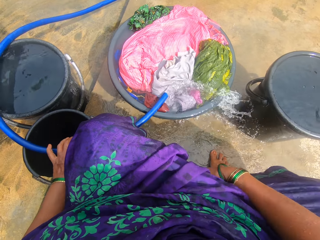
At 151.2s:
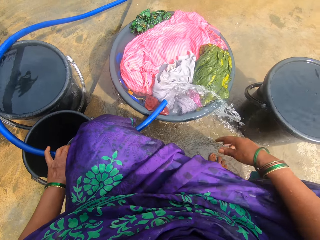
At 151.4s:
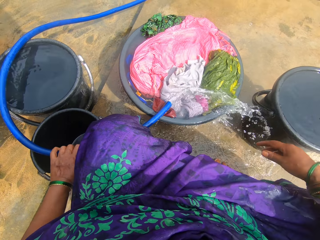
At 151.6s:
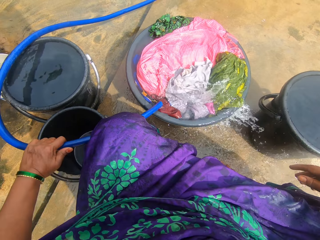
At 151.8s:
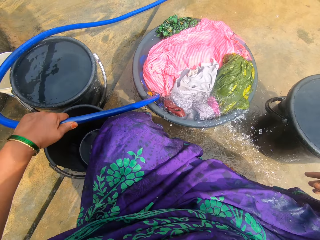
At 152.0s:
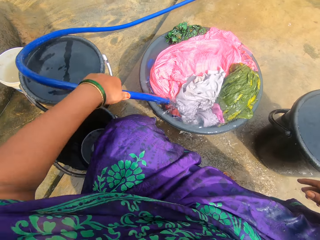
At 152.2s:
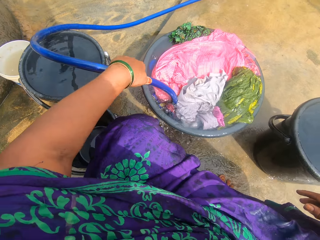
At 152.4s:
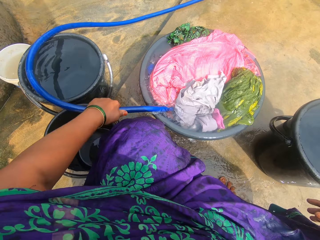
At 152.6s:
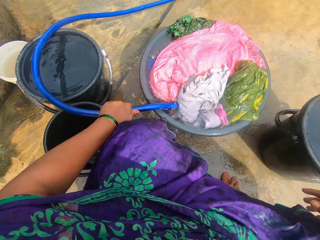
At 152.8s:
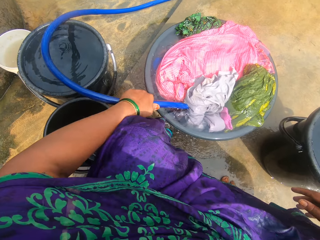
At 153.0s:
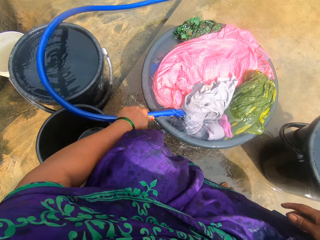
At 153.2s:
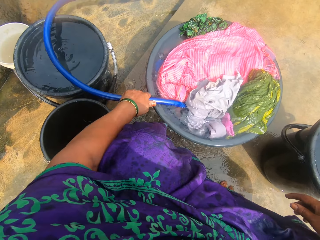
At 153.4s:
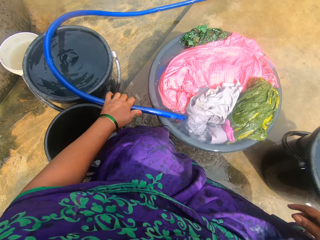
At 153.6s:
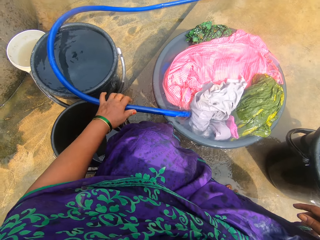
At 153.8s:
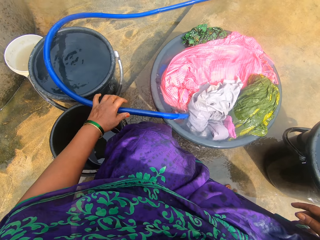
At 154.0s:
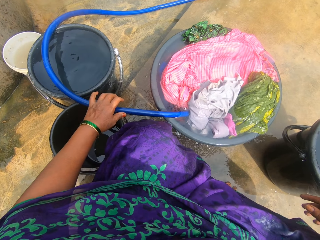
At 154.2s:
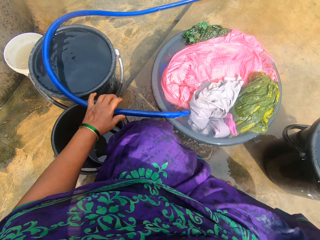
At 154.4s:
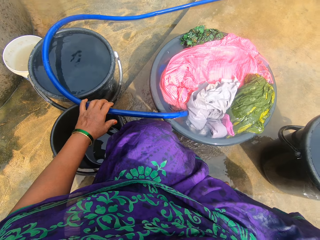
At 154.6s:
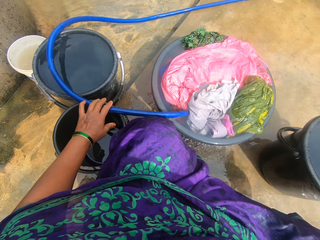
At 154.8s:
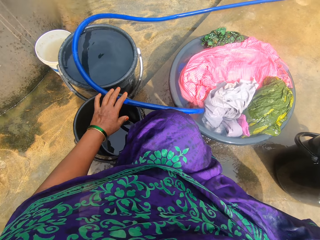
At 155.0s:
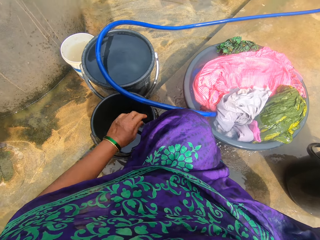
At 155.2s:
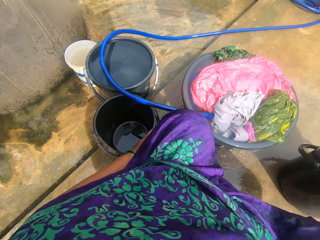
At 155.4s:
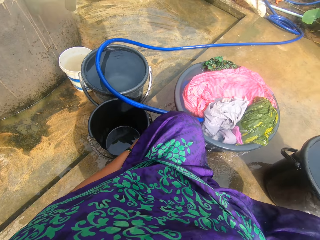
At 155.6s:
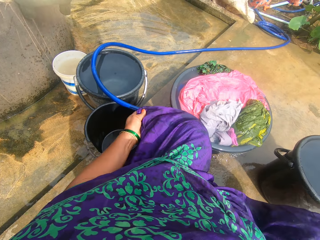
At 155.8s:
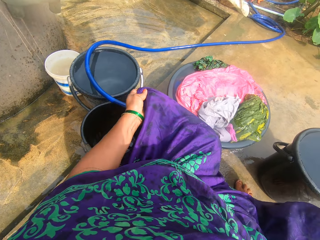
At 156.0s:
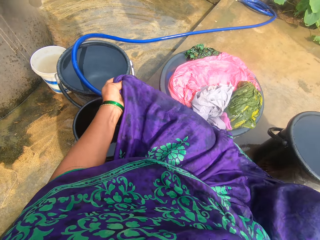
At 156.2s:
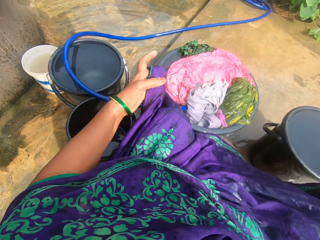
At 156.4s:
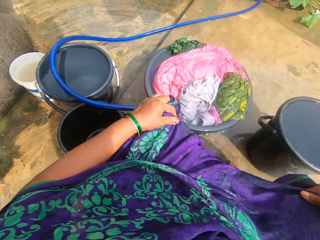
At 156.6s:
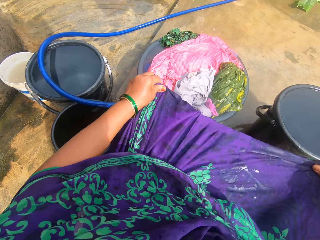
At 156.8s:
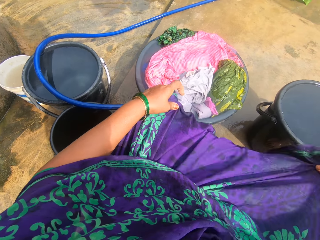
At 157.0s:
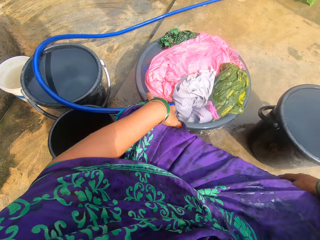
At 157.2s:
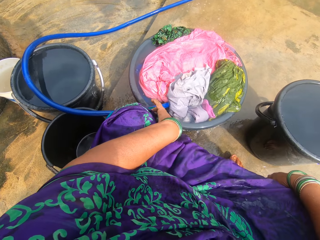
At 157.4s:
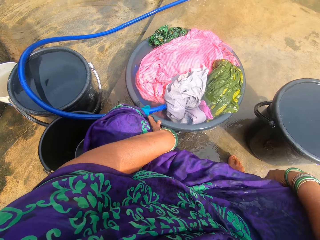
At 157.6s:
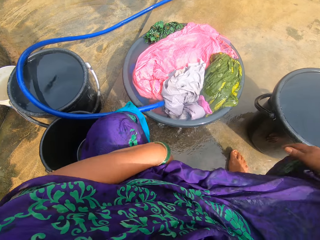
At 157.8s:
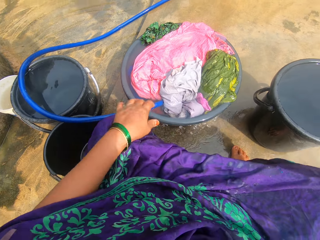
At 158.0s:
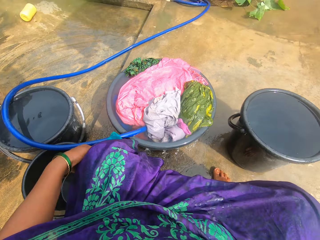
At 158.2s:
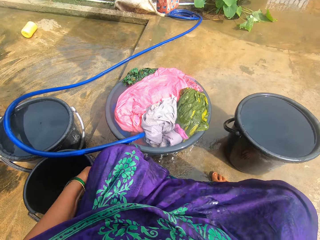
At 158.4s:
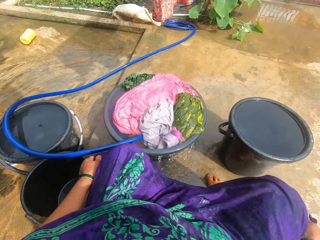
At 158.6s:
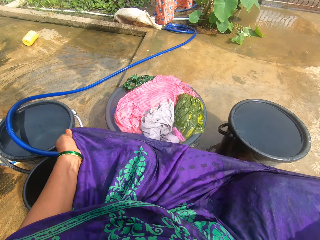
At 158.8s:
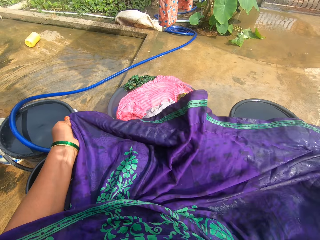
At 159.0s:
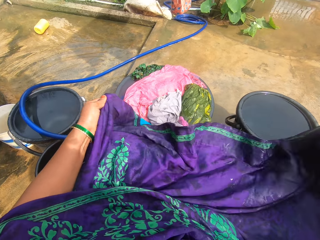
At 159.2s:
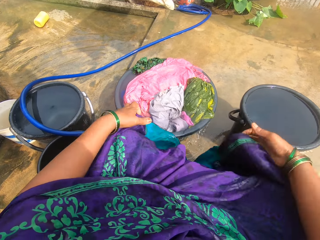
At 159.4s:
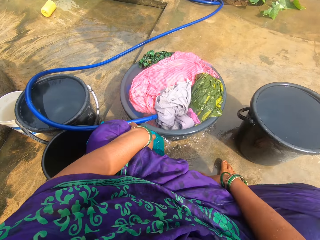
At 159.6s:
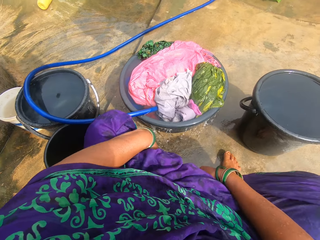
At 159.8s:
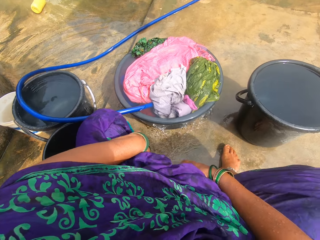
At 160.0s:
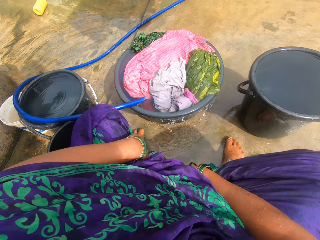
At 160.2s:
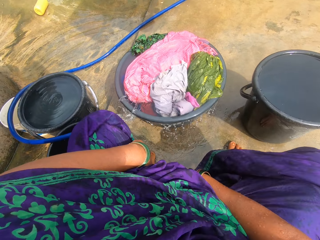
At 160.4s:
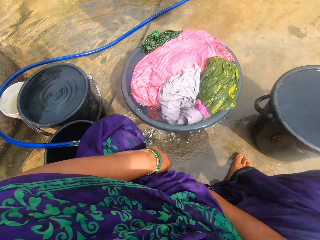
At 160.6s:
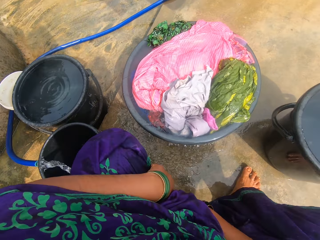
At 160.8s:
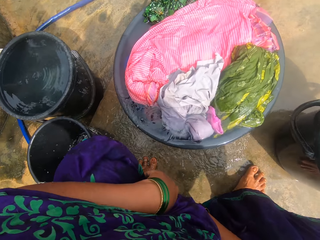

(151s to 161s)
The camera wearer positions the water pipe in the basin. She adjusts her dress.

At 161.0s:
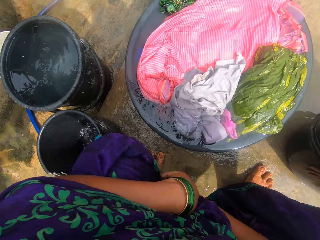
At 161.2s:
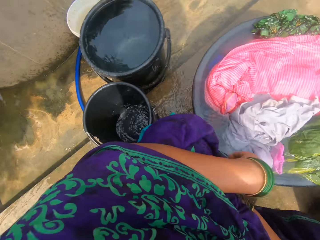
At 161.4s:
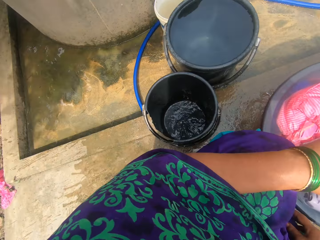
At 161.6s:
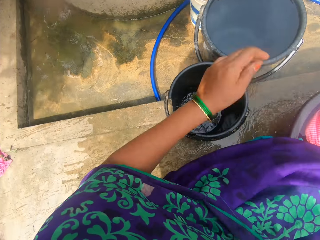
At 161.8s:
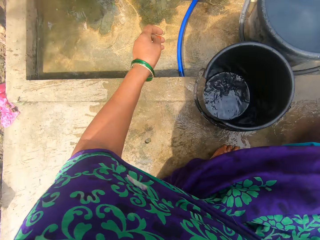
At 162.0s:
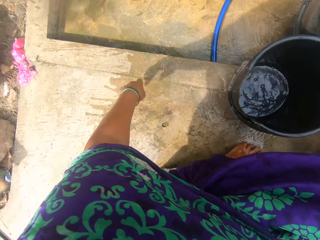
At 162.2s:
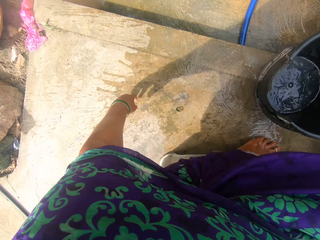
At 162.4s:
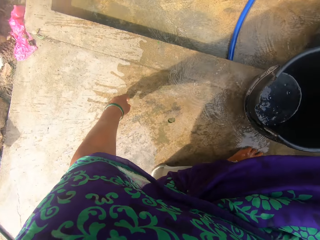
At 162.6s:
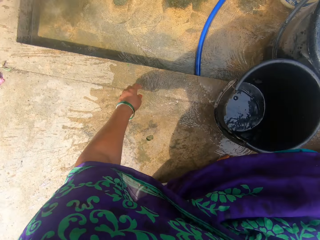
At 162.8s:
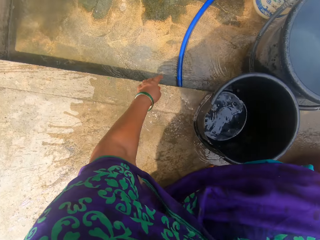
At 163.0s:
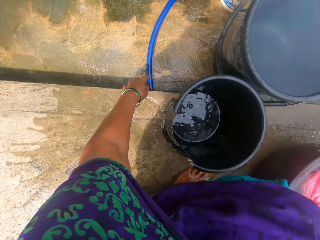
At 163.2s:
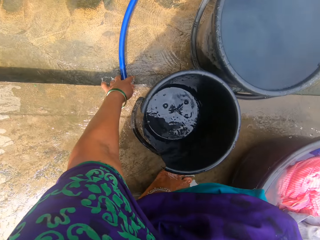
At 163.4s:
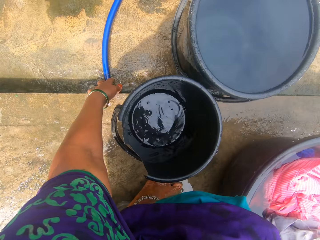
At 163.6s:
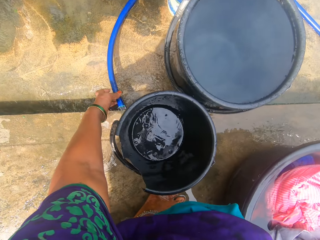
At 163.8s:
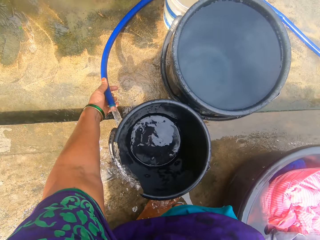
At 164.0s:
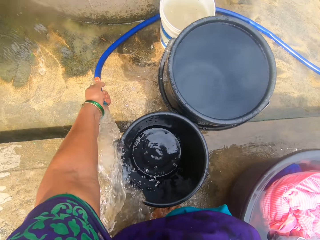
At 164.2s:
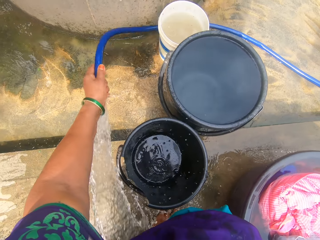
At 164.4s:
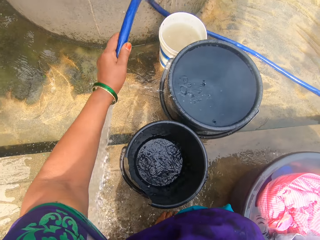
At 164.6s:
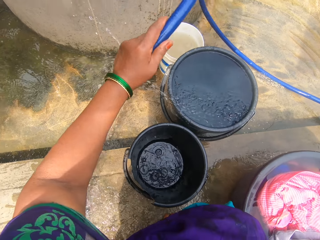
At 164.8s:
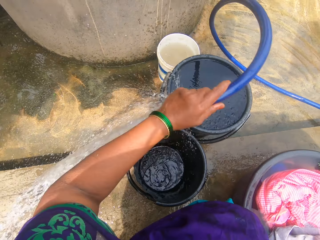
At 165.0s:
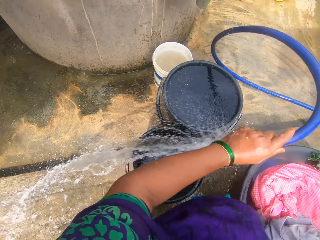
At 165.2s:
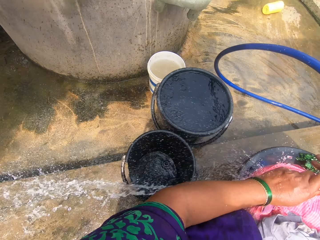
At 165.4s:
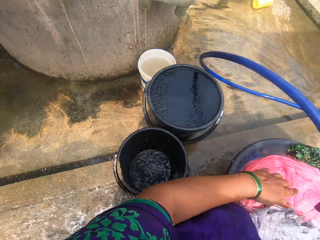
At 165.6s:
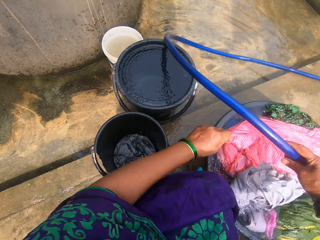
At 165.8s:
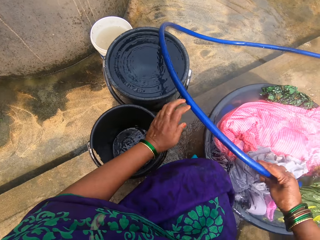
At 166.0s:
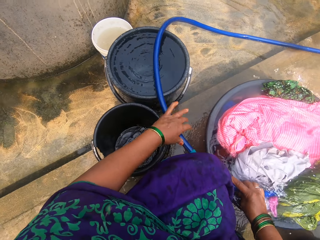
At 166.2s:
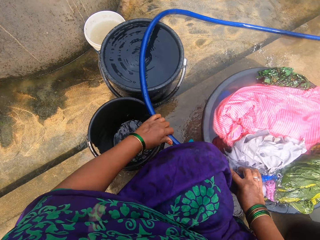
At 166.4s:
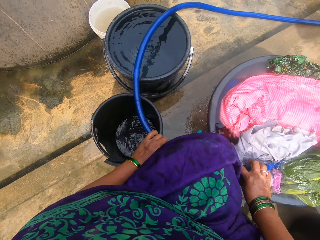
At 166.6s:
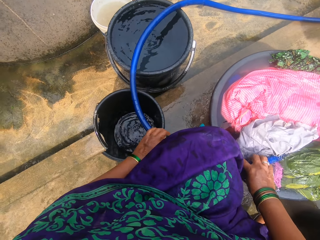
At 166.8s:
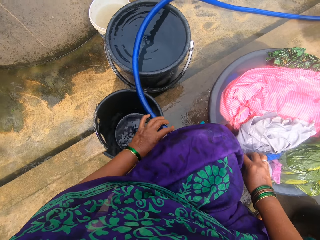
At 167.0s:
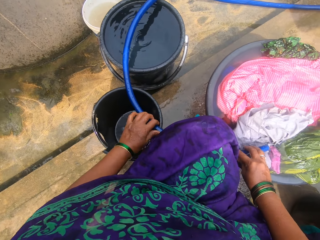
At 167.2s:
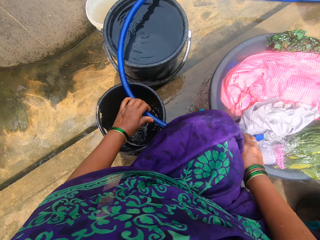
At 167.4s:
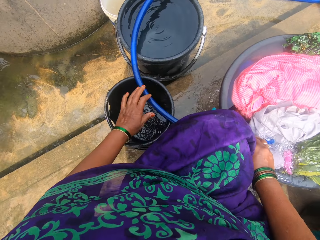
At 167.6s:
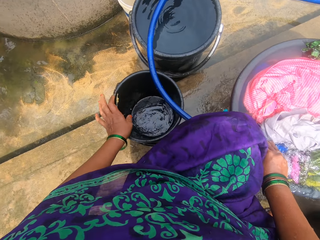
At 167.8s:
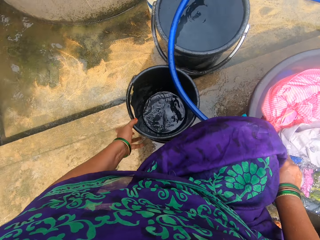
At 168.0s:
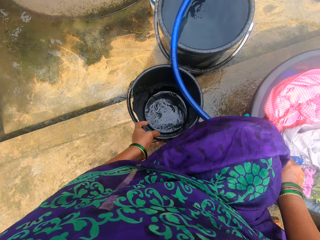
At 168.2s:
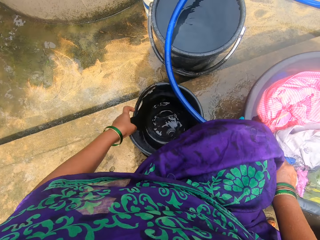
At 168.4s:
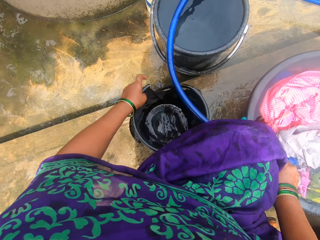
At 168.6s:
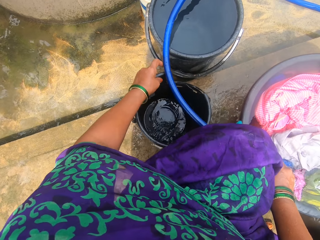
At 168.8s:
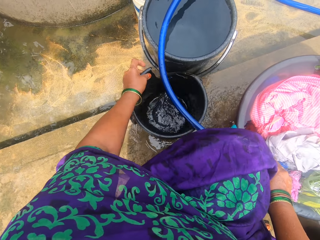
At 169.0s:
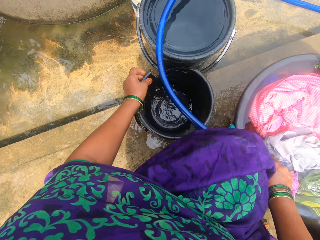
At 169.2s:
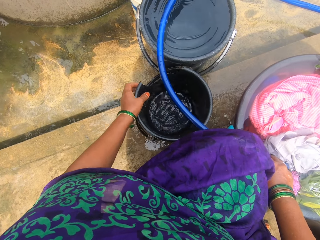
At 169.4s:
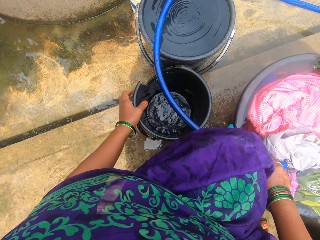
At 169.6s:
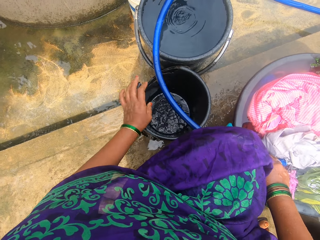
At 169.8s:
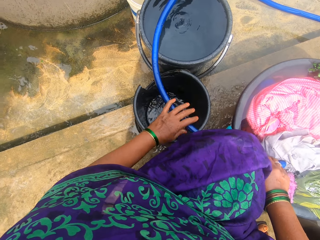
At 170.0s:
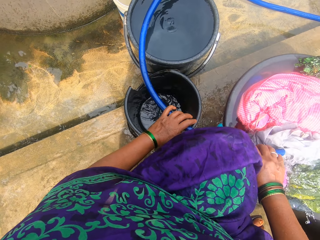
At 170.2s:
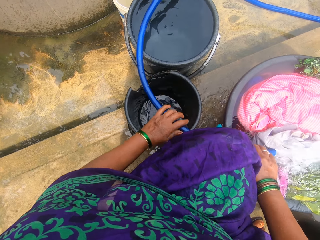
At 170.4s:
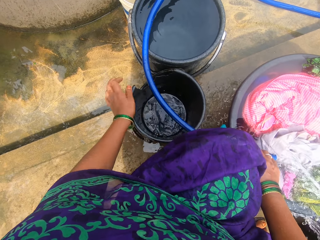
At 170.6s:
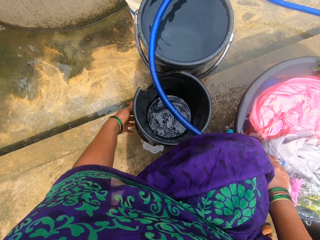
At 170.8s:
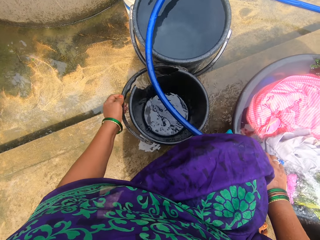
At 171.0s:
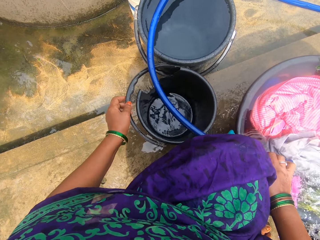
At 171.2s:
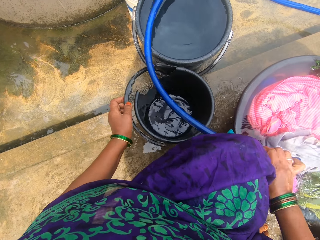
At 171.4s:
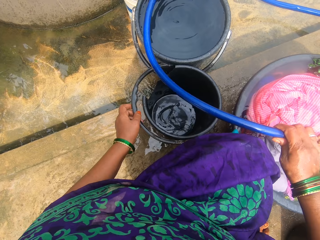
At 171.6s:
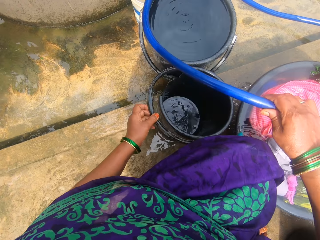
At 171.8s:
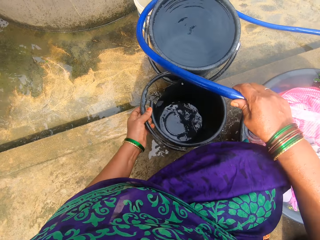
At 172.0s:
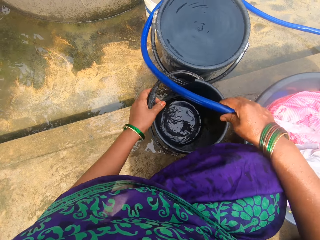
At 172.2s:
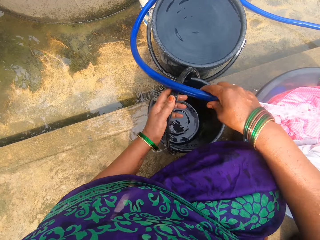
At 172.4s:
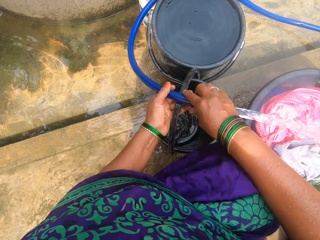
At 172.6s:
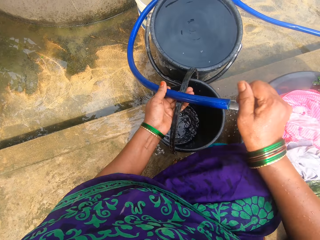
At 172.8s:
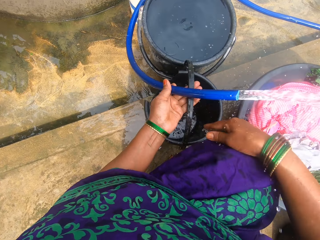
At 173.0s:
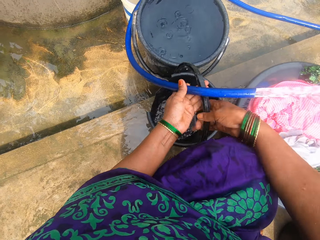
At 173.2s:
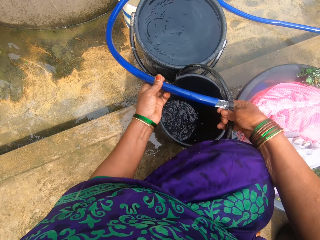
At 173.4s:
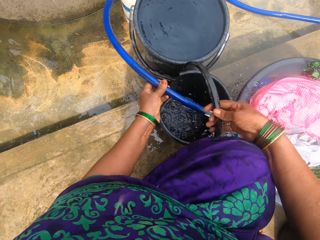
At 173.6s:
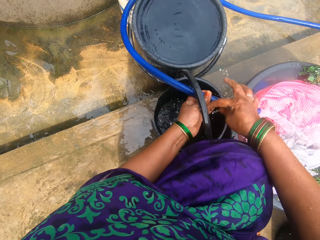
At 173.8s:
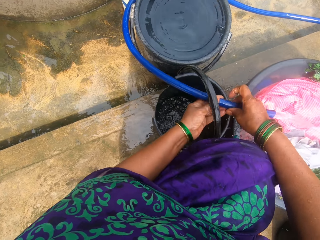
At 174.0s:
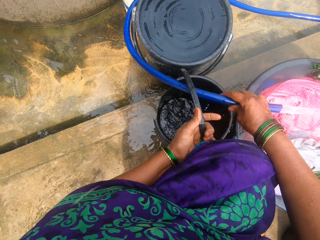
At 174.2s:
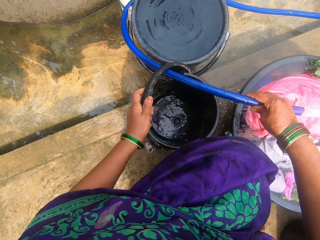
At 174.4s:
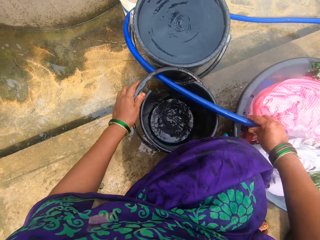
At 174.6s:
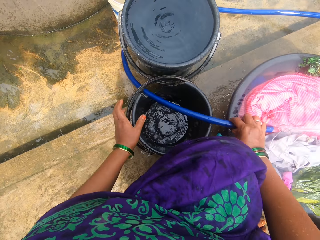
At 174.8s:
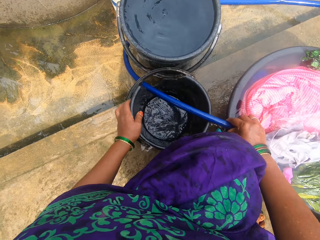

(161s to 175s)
The camera wearer stretches a hand to the water pipe fallen on the floor. They pick the hose from the ground. They shift the pipe to the right hand. They place the hose on the washing bowl. They position the bucket on the floor. They stable the hose in the washing bowl with the empty bucket. They hold the bucket handle and pass the pipe under the handle.
